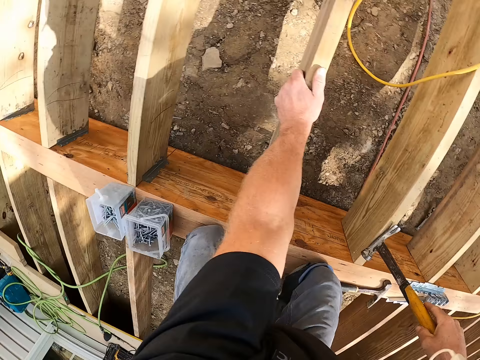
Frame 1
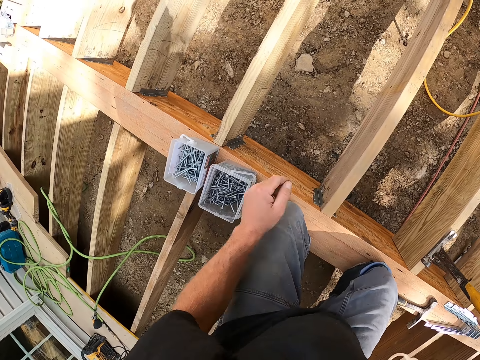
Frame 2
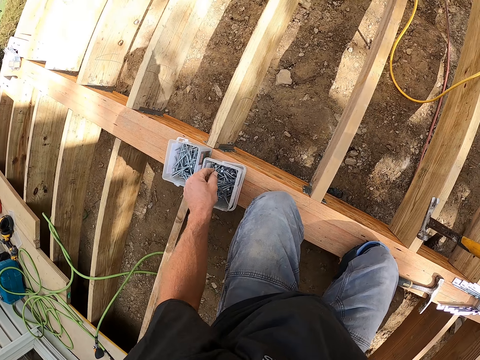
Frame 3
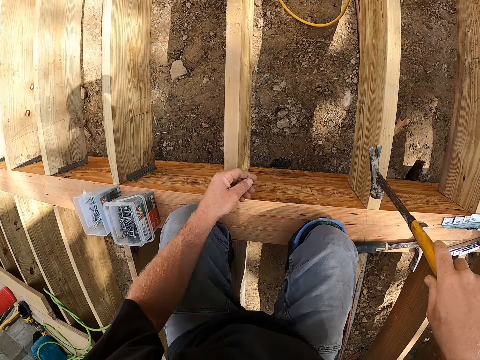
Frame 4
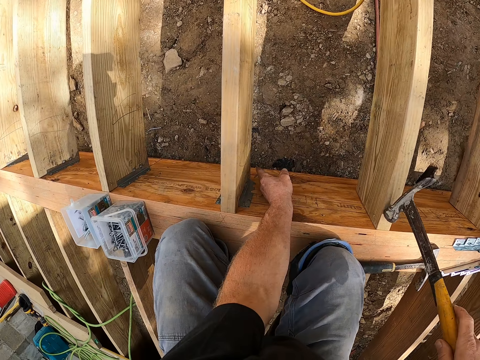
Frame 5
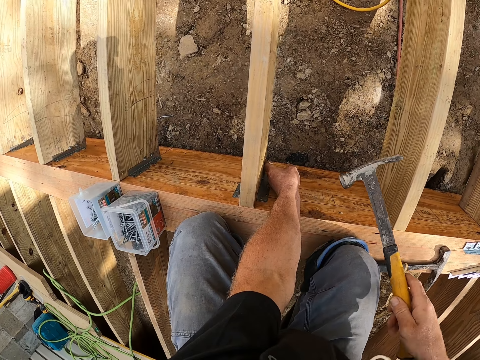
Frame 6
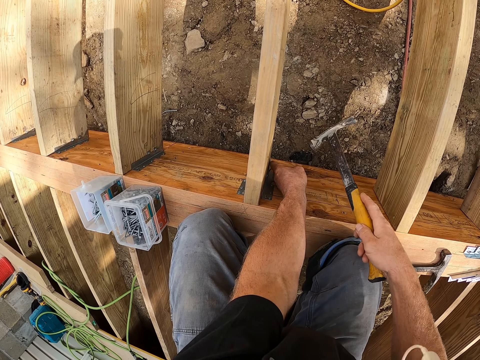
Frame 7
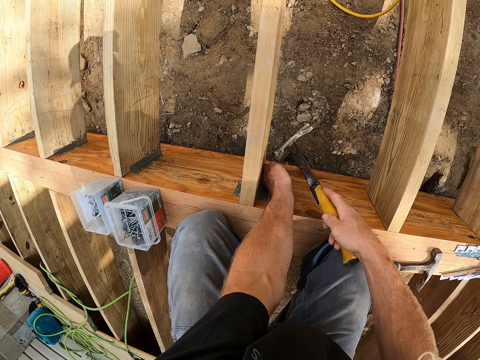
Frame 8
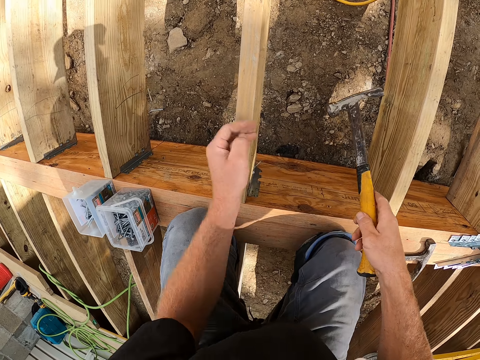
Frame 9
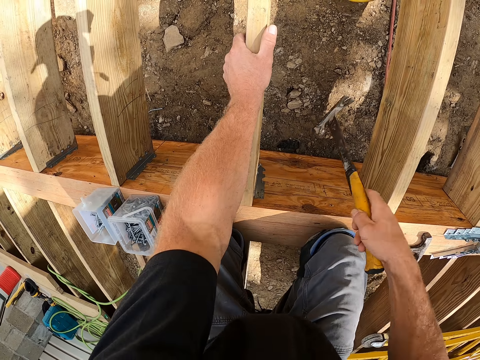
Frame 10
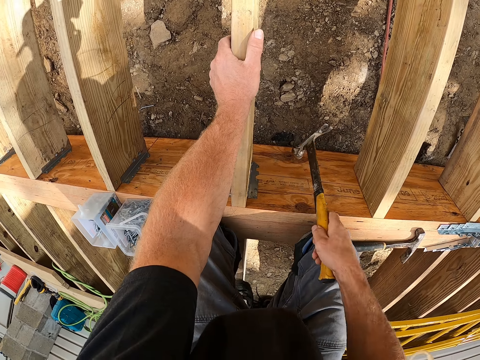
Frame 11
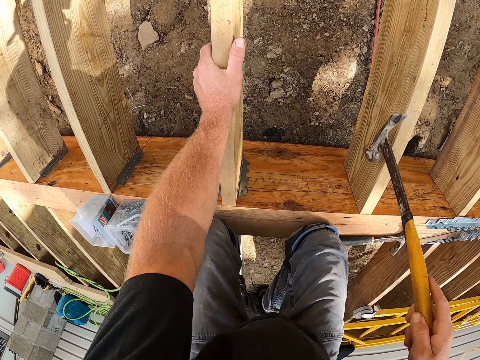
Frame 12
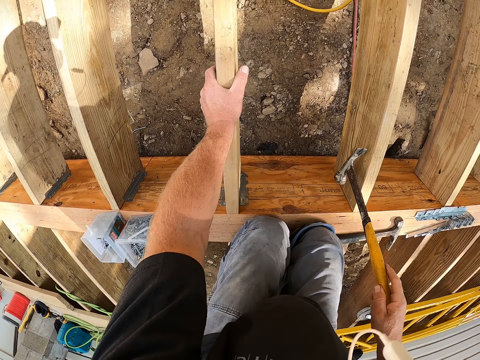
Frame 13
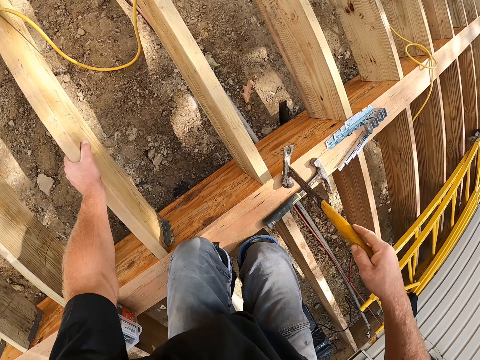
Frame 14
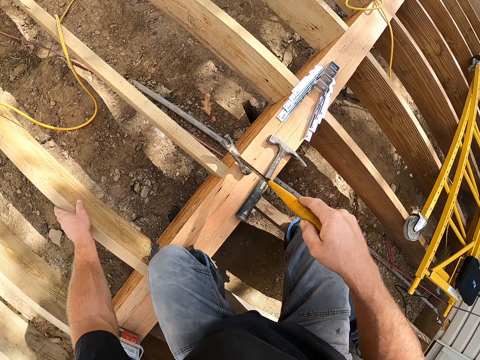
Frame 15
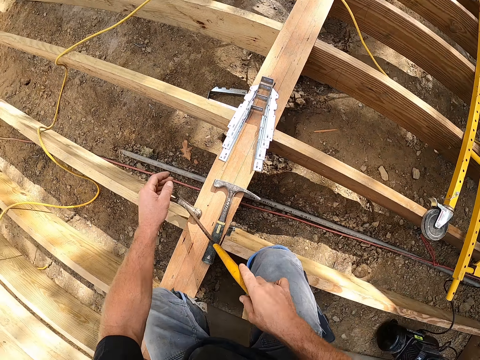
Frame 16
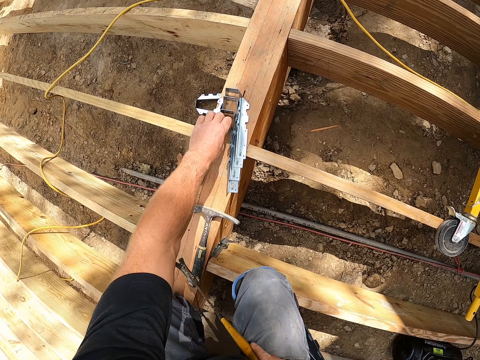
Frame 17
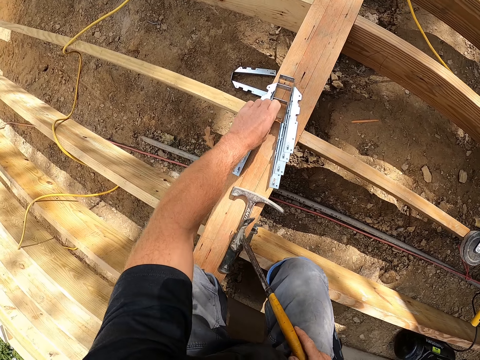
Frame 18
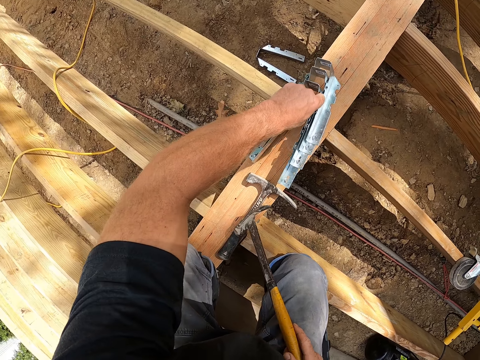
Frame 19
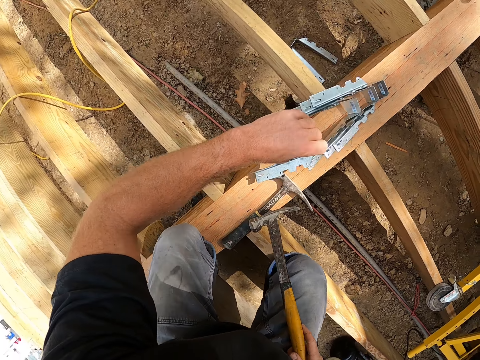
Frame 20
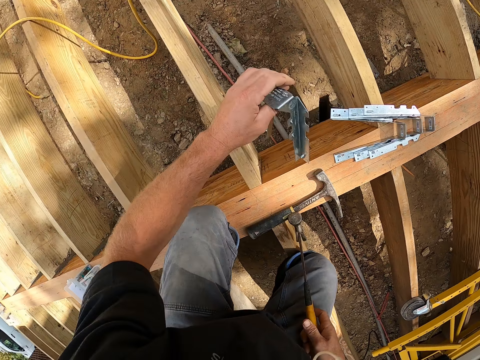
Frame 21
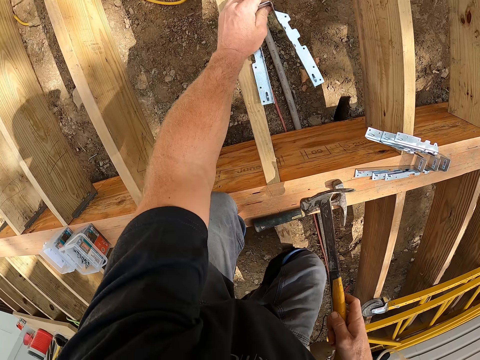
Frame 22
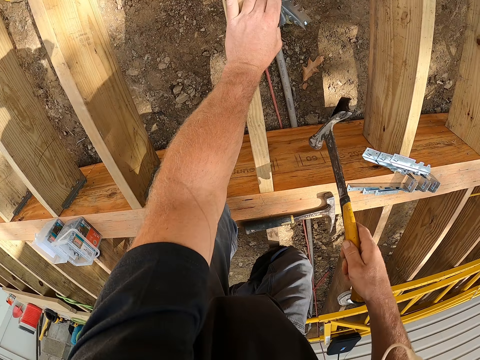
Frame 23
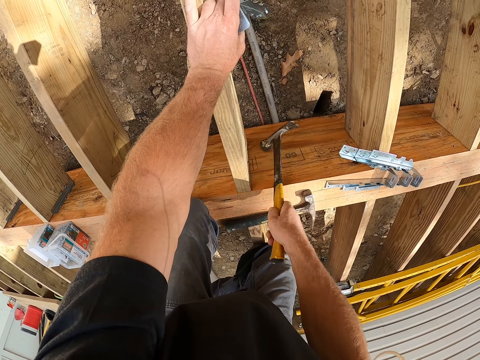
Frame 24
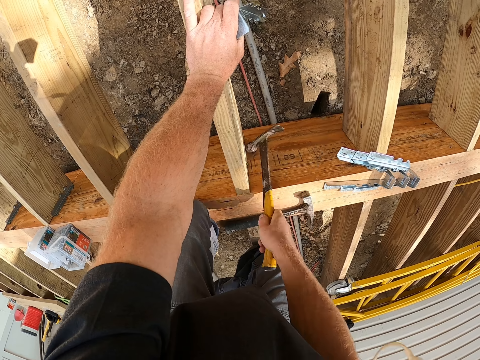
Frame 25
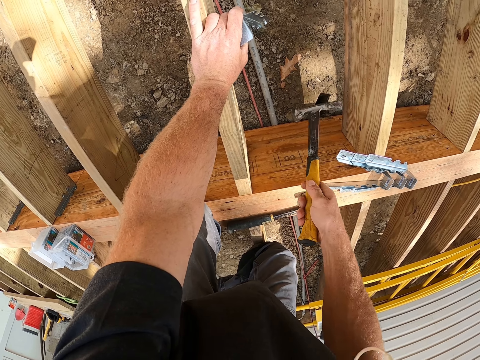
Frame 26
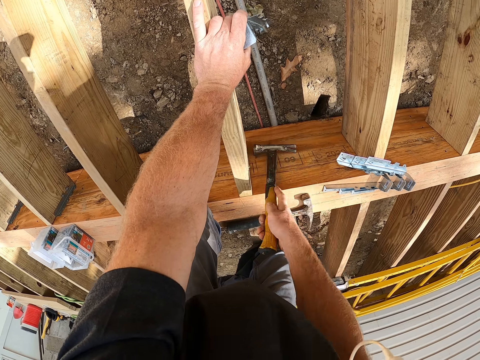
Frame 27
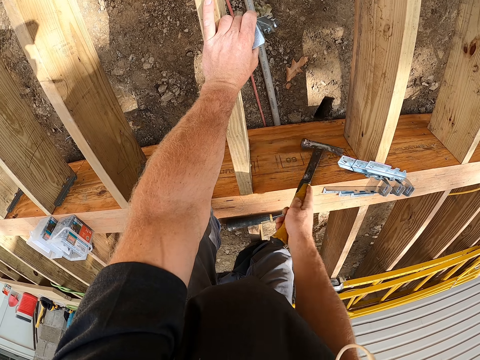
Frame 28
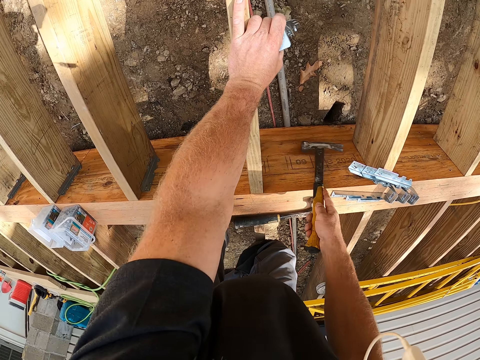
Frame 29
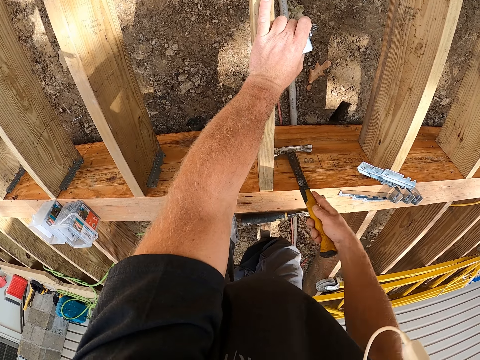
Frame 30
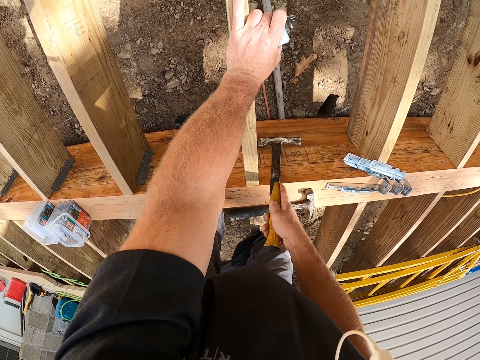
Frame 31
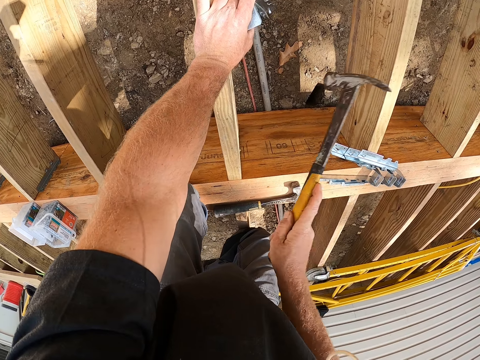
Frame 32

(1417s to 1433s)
The camera wearer picks a nail from the container. They put the nail on the wooden beam. They hit the nail using the hammer. They pick a joist hanger. They hit the joints of the wooden beam with the hammer.

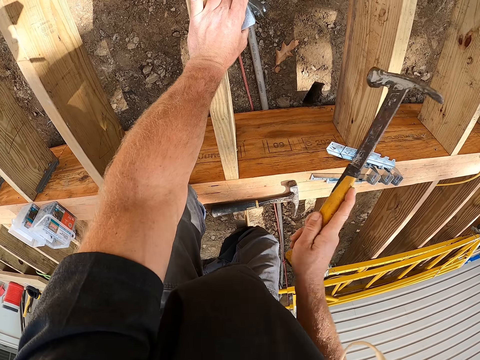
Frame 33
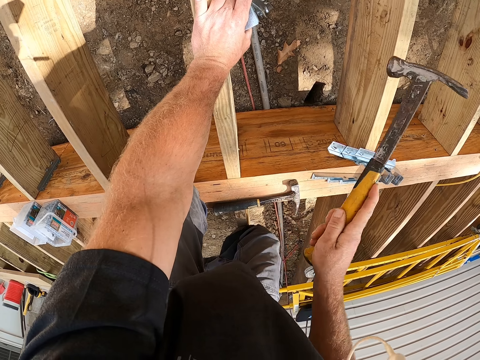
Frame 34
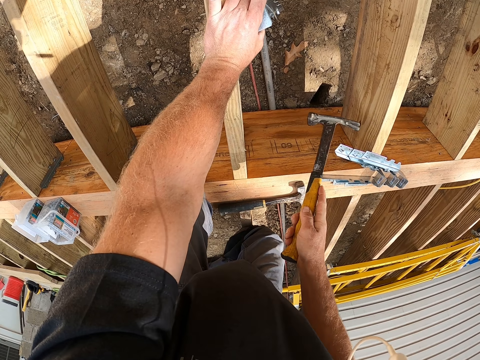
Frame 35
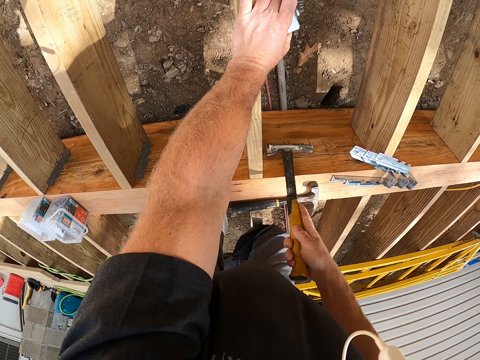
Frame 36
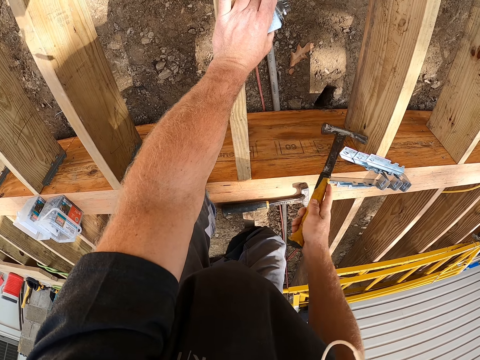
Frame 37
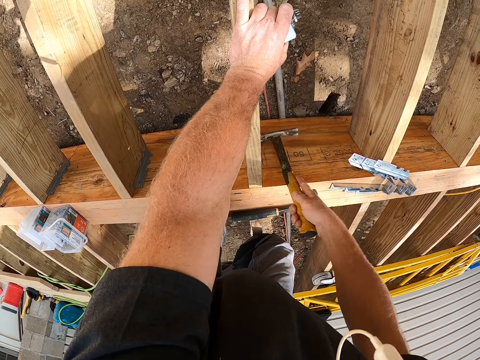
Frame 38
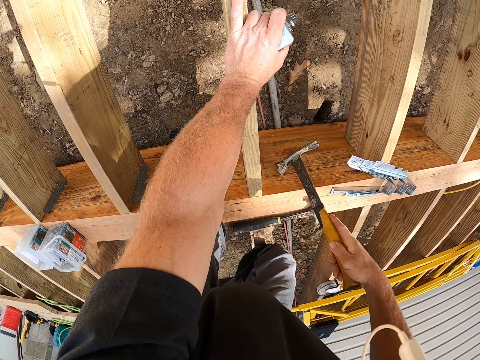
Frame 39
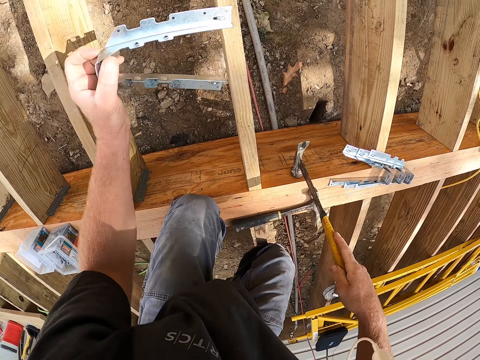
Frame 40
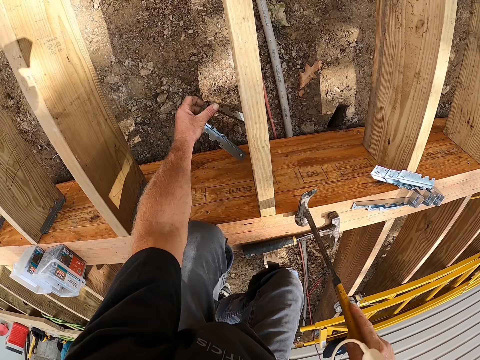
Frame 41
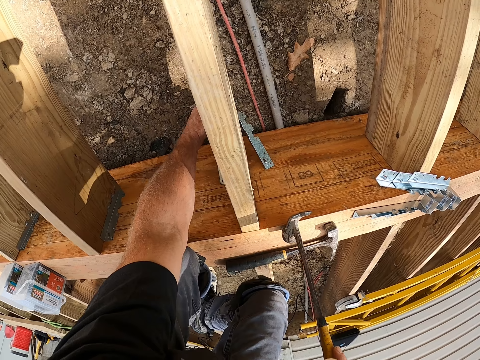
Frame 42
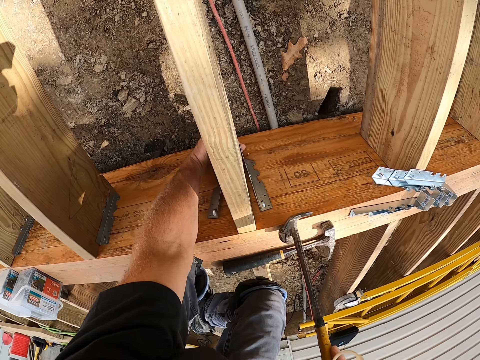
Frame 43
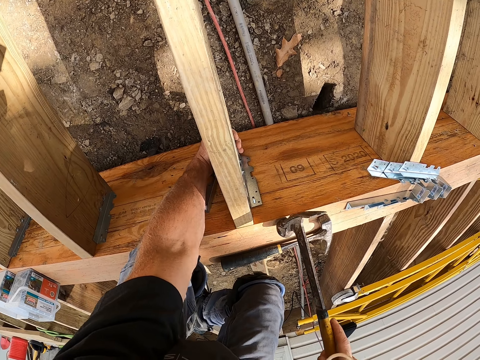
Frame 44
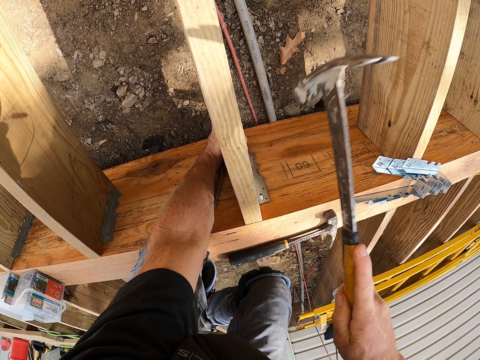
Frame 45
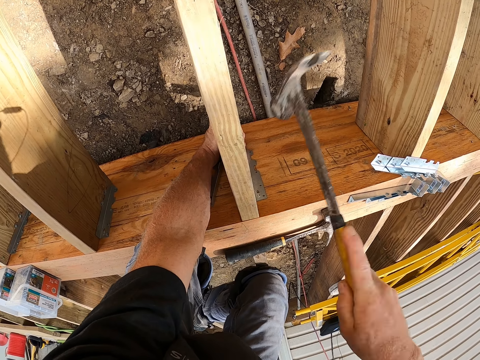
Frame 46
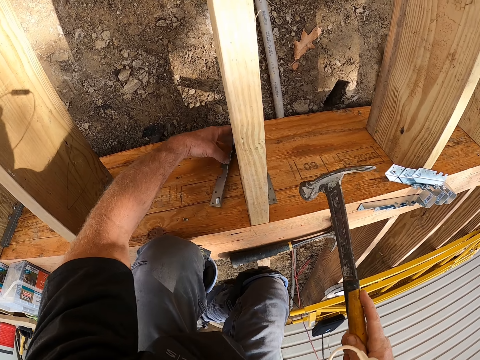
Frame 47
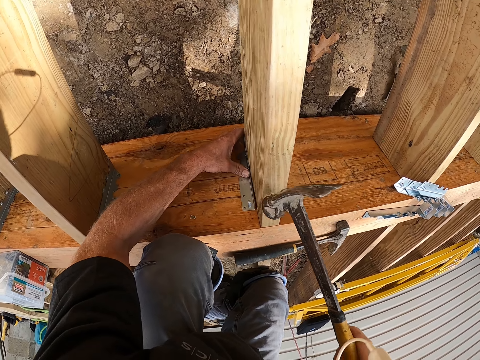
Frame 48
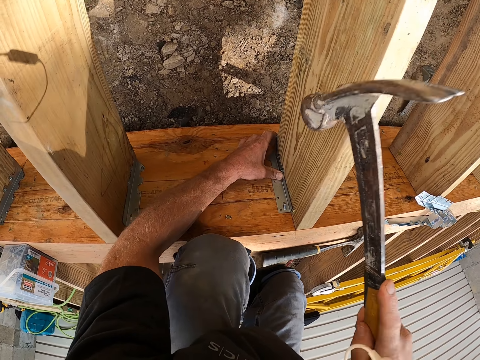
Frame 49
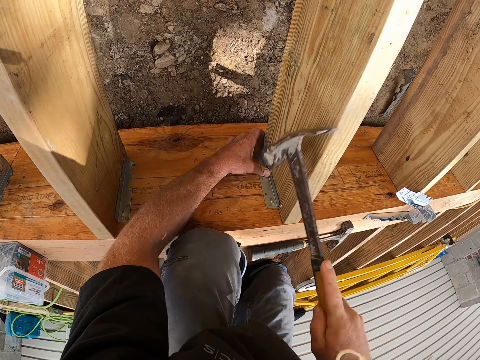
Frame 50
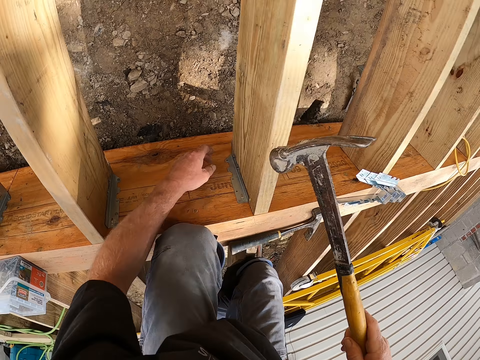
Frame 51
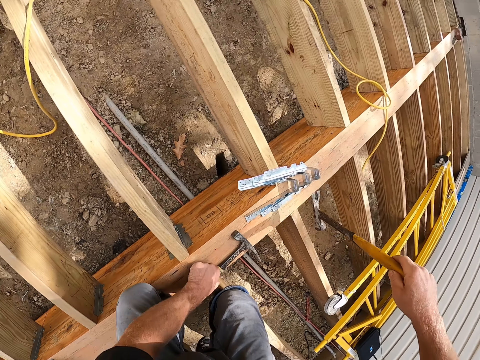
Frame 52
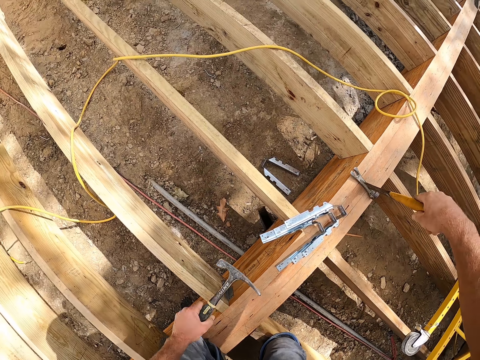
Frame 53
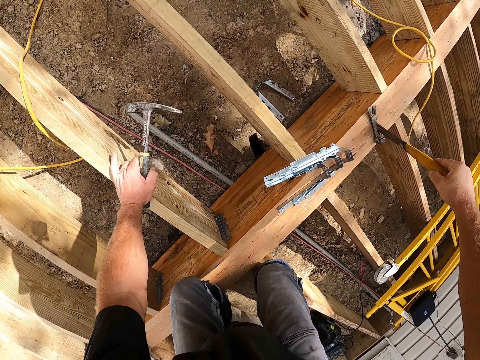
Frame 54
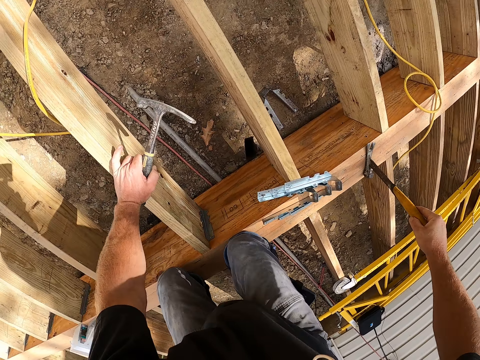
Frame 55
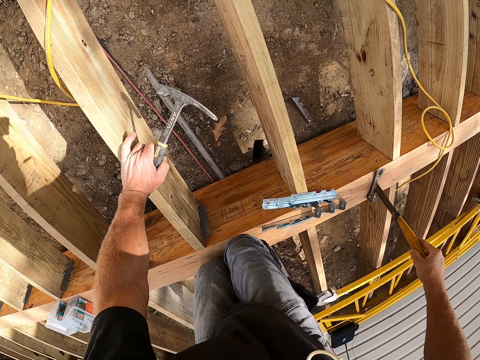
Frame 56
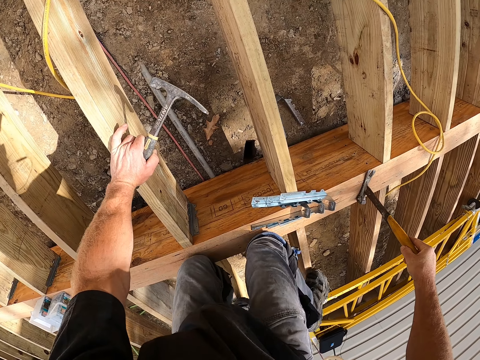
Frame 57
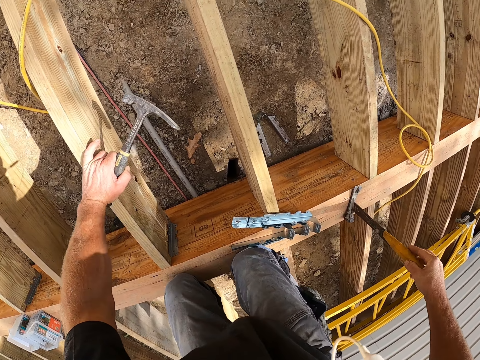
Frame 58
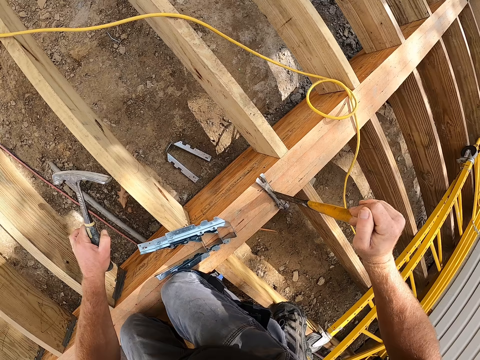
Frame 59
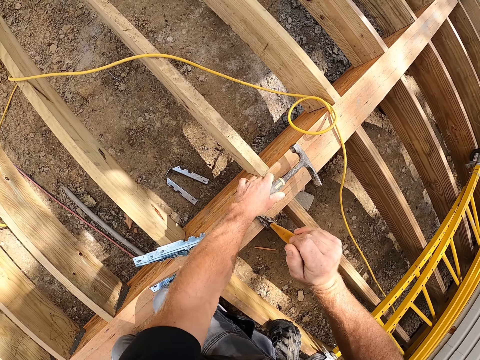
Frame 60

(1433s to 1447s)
The camera wearer fixes the joist hanger with the wooden beam. They hit the joist hanger with a hammer. They move by knee on the timber.
